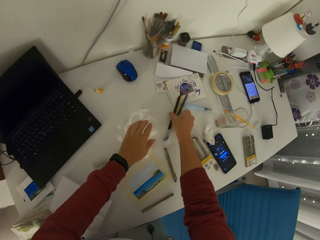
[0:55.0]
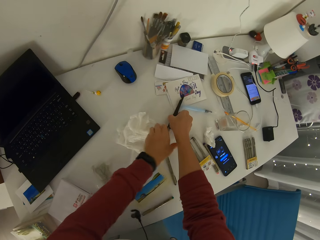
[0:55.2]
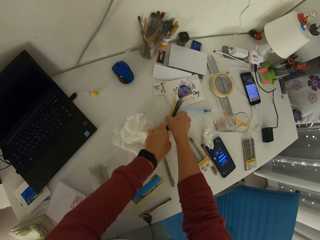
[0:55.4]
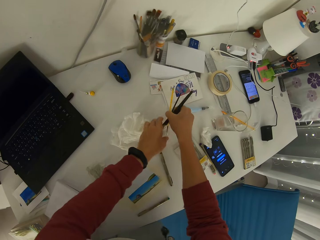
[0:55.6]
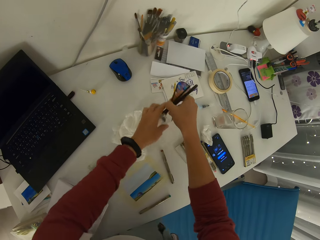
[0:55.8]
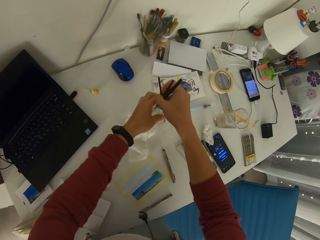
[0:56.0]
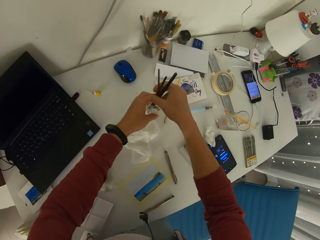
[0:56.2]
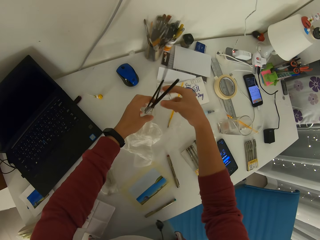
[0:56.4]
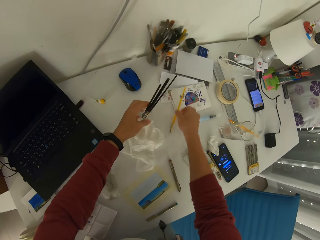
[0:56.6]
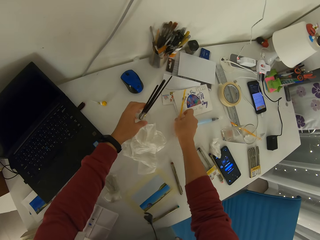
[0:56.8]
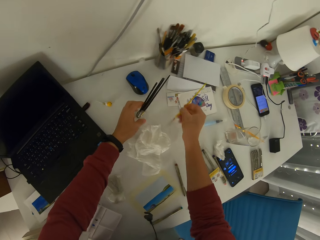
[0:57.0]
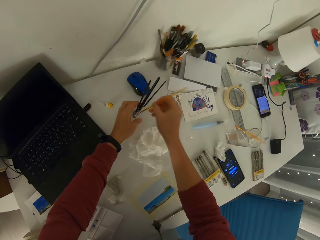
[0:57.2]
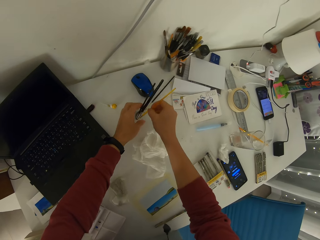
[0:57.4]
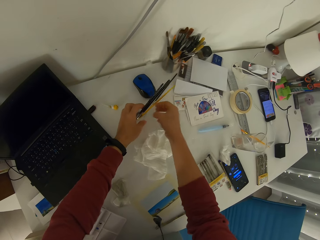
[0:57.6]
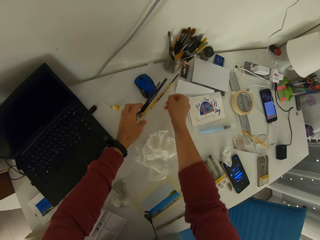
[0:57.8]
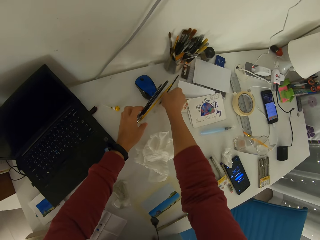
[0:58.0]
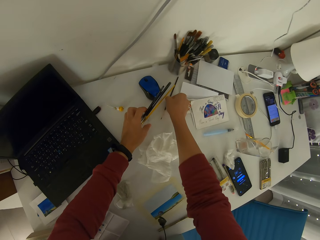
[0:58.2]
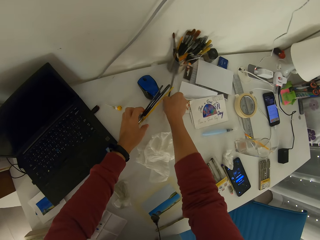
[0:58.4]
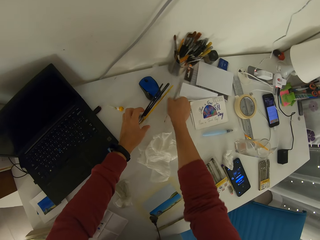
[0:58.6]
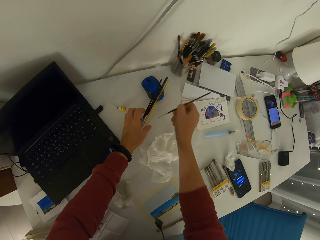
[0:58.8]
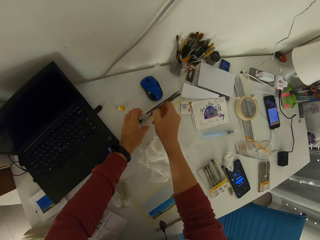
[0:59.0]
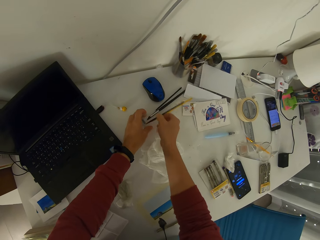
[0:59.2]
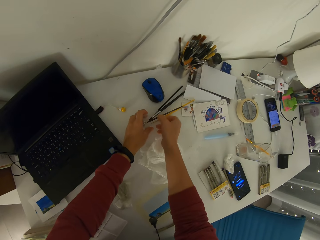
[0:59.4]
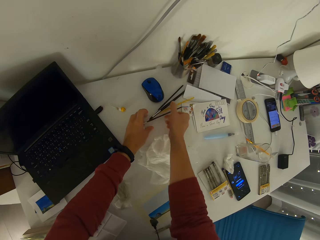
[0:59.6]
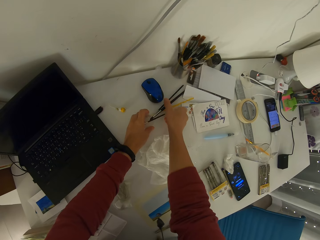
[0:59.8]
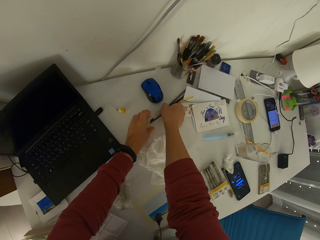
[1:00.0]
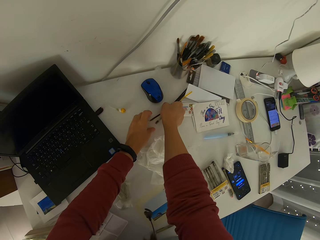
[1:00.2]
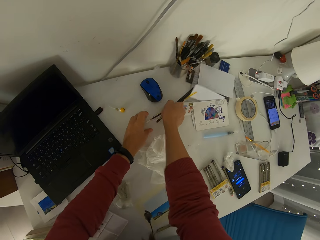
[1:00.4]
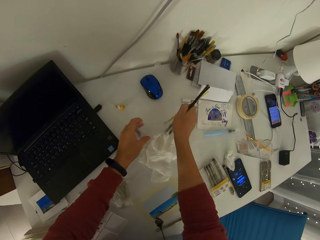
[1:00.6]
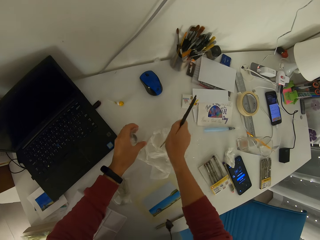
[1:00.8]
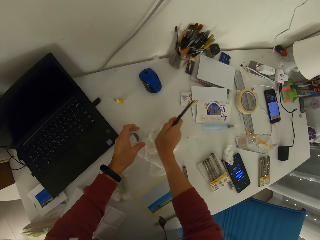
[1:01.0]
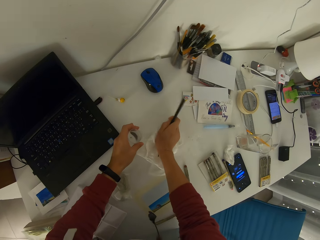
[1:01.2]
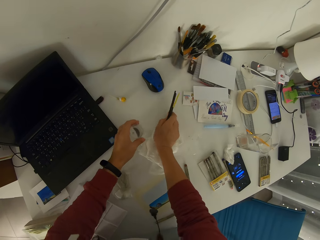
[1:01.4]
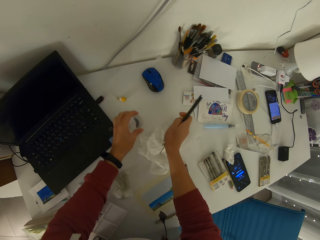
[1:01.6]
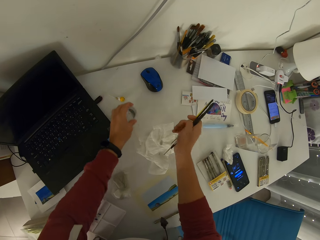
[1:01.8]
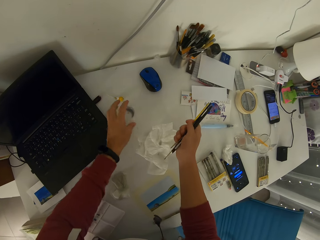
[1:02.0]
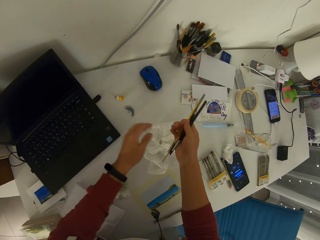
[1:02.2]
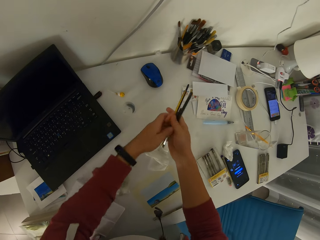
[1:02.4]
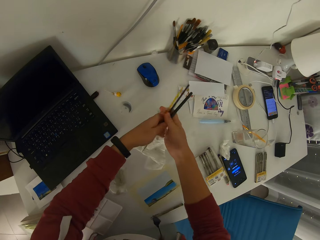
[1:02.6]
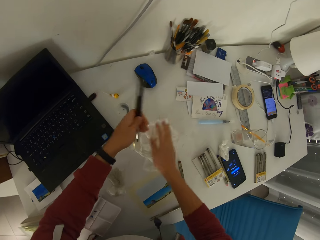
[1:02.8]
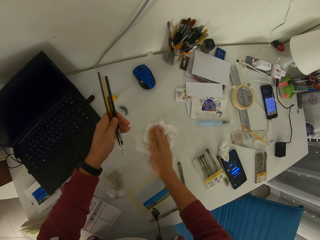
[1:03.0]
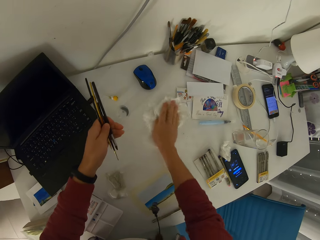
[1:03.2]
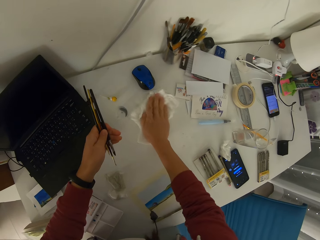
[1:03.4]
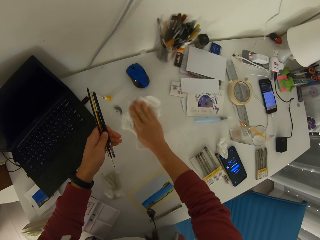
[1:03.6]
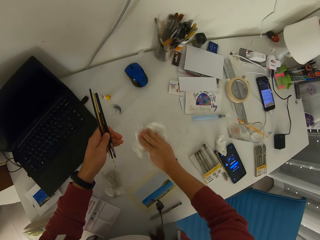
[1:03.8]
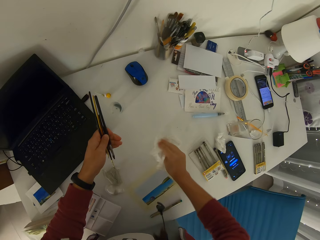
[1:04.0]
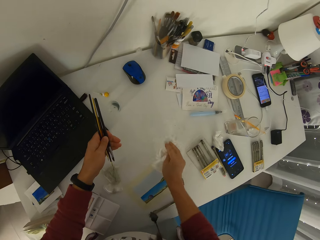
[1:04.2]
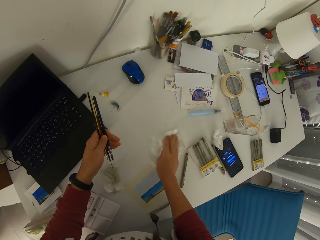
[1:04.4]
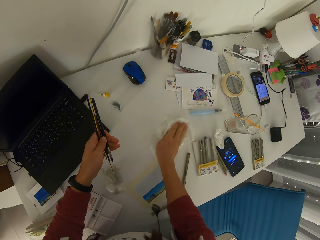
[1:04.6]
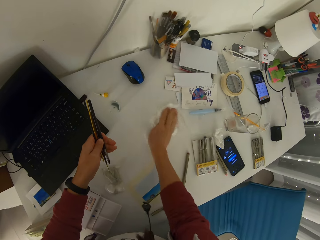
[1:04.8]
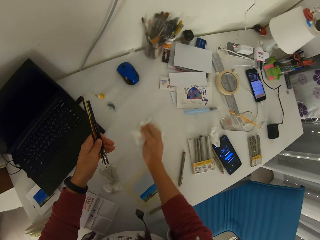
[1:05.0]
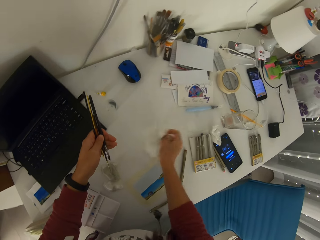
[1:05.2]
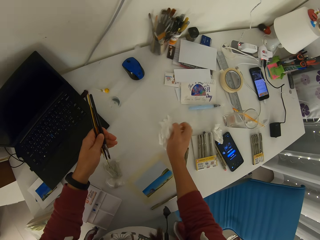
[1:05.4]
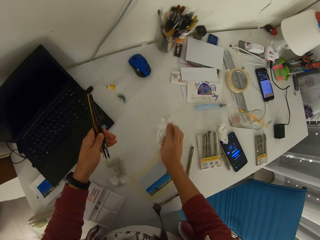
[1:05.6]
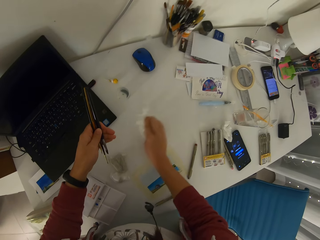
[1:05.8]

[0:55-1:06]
The camera wearer picks up the cup and color brush. They hold the glass of marker pens. They put a pen into the glass. They place another pen into the glass. They place the paint pens in the glass. They drop the cup on the table. They wipe the top of the table.

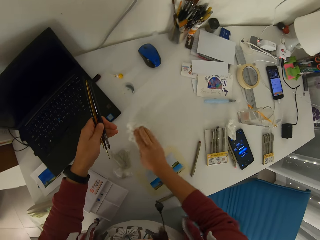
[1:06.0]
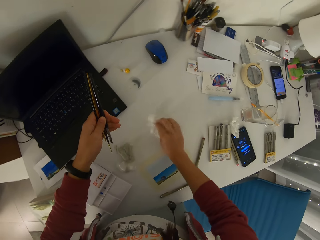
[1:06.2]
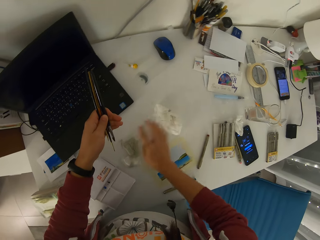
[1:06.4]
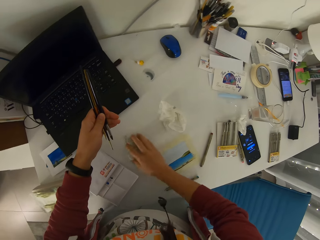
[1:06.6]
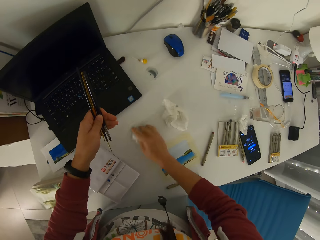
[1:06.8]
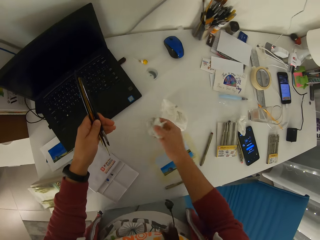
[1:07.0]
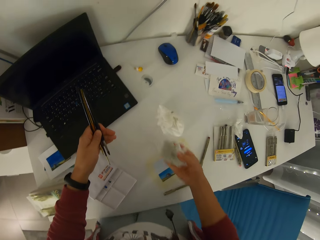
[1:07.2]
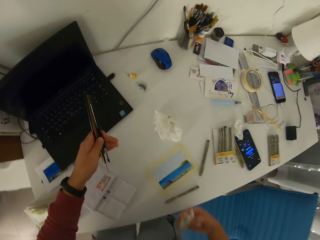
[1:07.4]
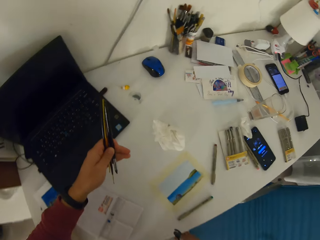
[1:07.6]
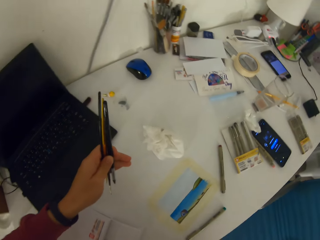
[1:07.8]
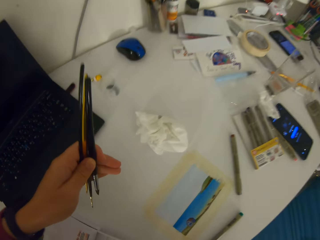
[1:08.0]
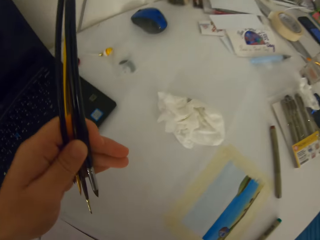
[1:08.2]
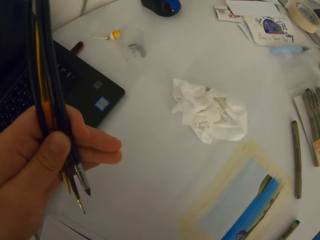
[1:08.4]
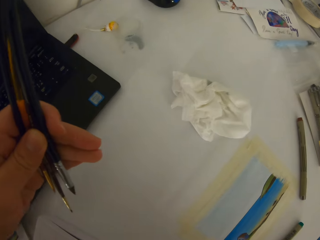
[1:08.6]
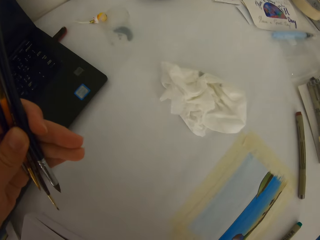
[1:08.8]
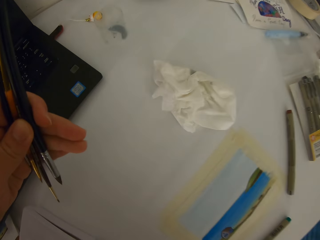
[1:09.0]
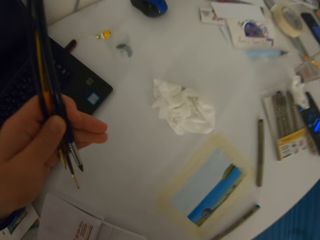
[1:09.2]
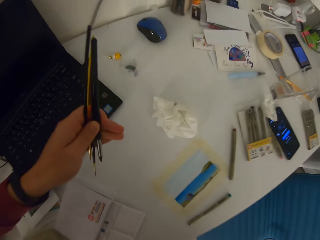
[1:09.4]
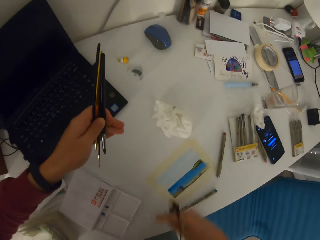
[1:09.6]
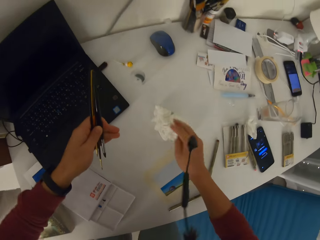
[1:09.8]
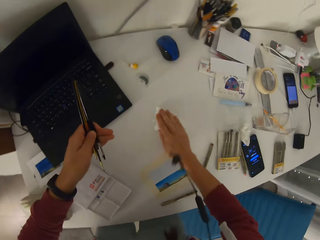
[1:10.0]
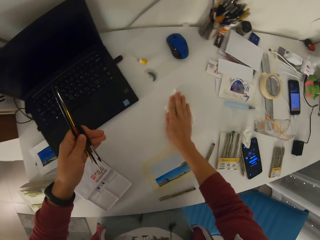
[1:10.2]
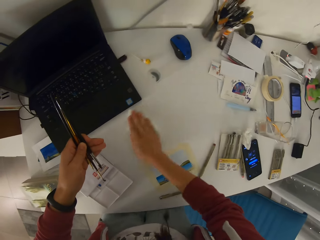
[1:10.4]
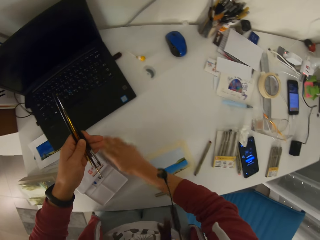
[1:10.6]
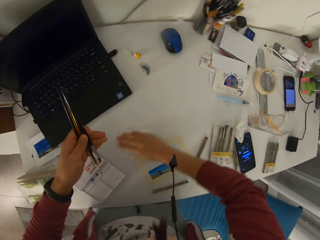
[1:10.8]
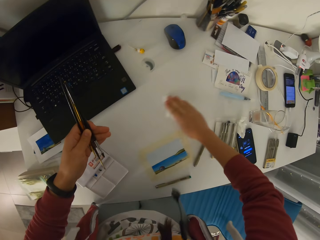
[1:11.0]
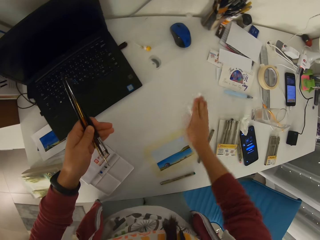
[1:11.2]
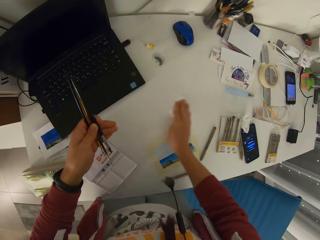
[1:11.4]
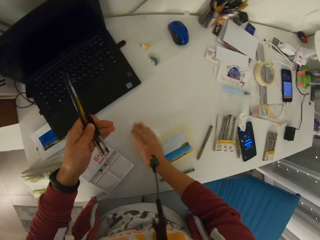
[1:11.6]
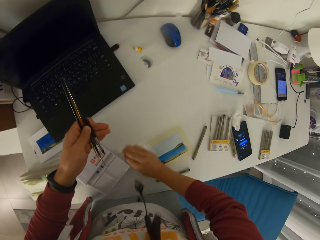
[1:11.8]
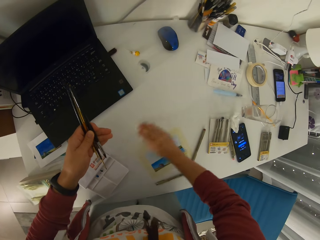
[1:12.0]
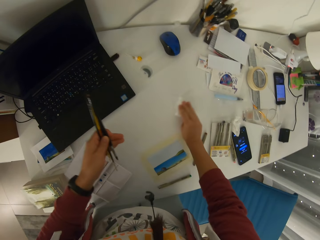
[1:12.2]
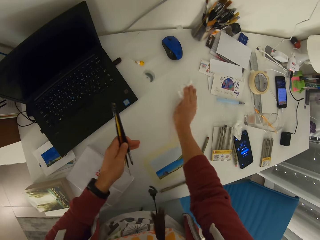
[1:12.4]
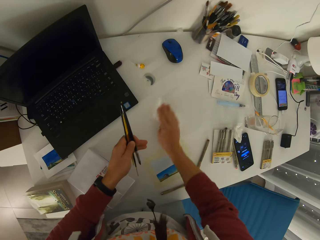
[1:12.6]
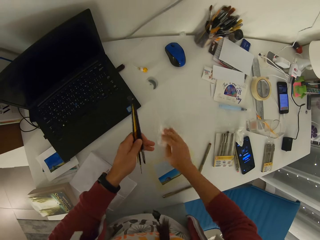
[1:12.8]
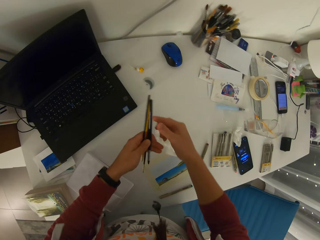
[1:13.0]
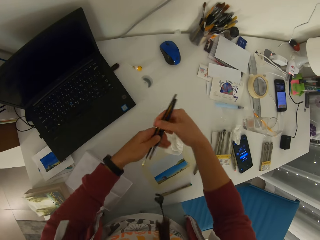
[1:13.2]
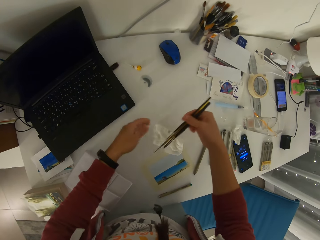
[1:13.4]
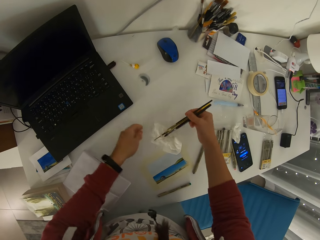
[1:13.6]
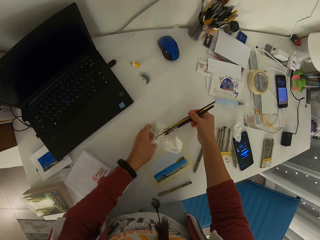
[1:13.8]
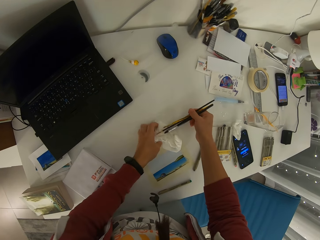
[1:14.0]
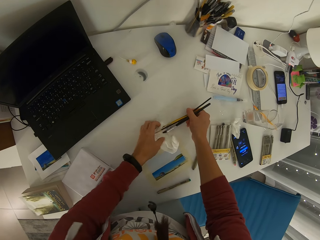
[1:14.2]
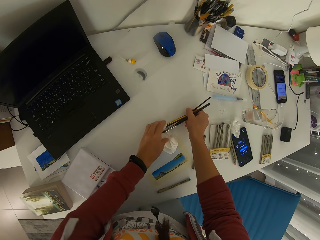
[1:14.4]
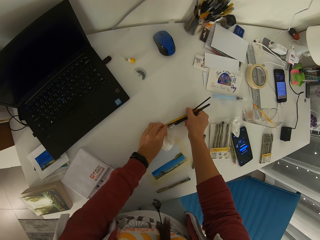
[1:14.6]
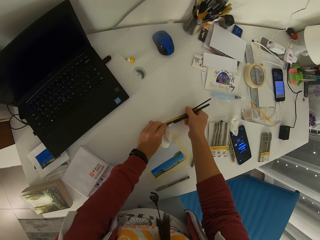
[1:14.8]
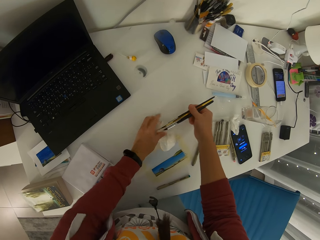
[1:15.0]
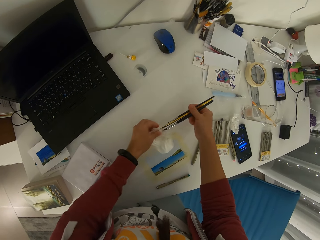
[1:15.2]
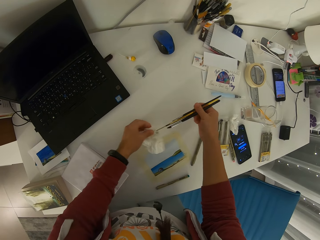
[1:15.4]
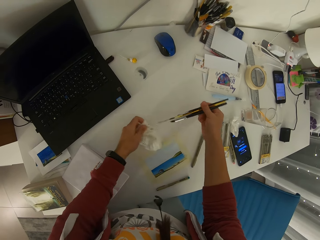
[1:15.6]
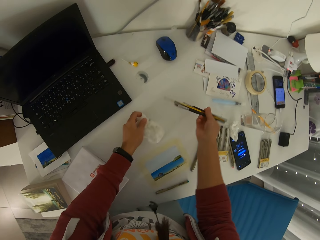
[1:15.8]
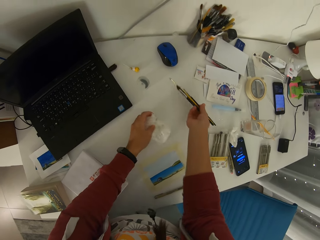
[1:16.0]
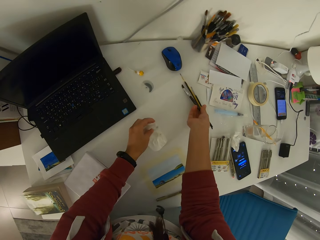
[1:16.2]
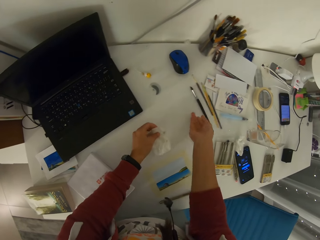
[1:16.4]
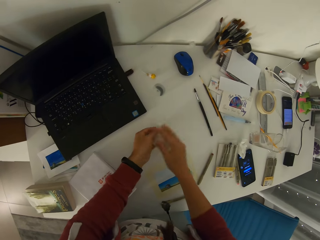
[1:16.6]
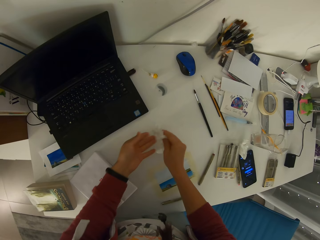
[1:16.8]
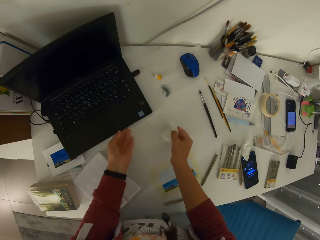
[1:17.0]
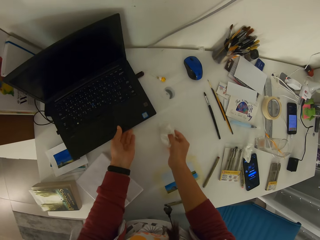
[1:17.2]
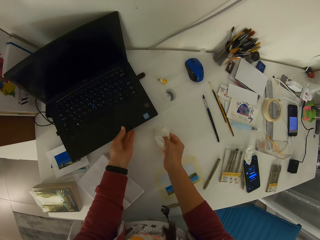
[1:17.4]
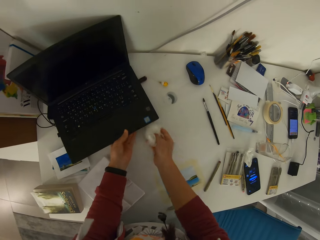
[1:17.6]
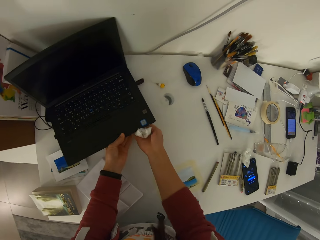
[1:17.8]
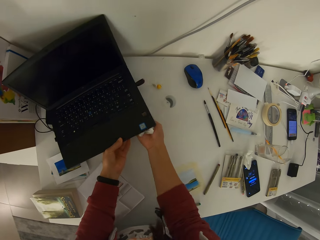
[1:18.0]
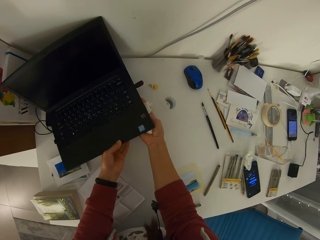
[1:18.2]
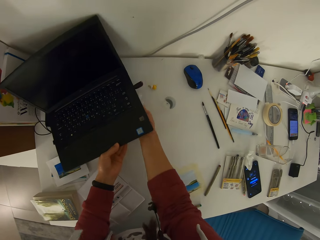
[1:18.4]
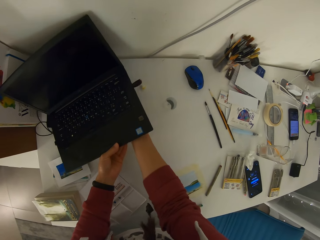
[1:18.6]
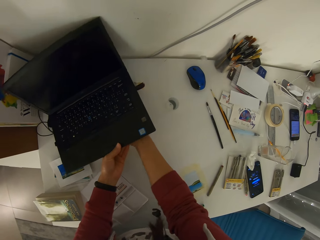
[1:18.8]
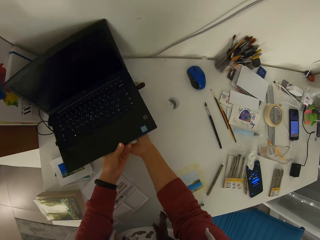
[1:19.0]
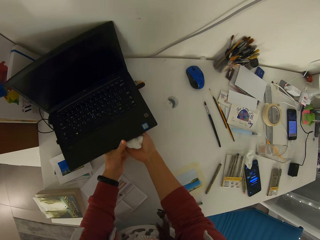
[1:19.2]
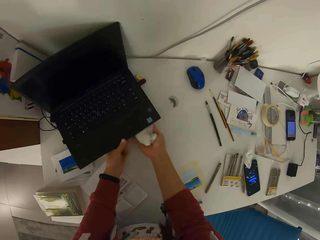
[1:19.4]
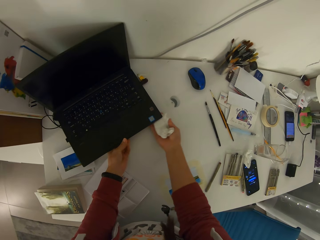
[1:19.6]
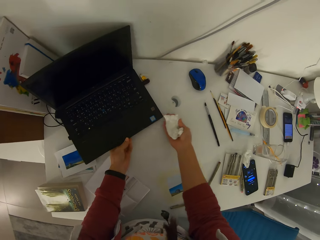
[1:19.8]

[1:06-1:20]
The camera wearer picks up the wet paper napkin. She places the wet napkin under the table. She wipes the top of the table. She cleans the color brushes with the napkin. She drops the color brushes on the table. She lifts the laptop with her left hand. She cleans underneath the laptop with the paper napkin.
